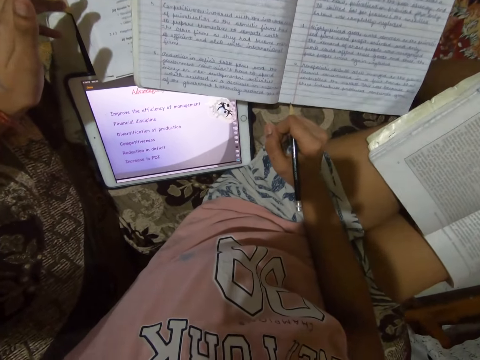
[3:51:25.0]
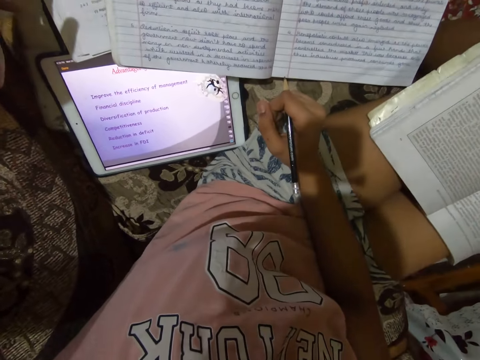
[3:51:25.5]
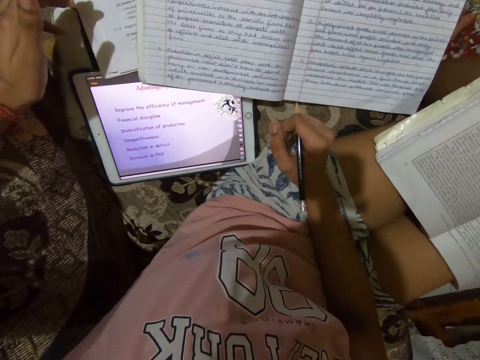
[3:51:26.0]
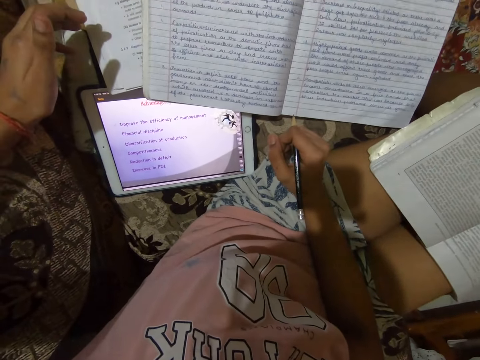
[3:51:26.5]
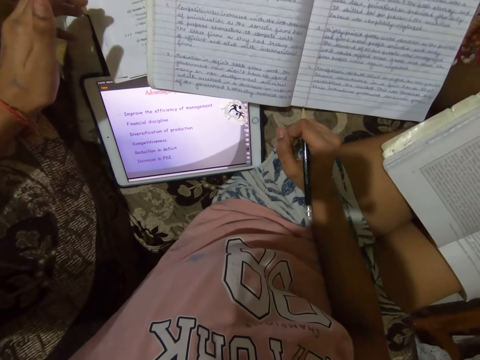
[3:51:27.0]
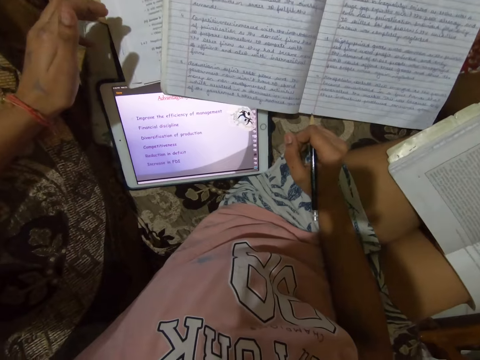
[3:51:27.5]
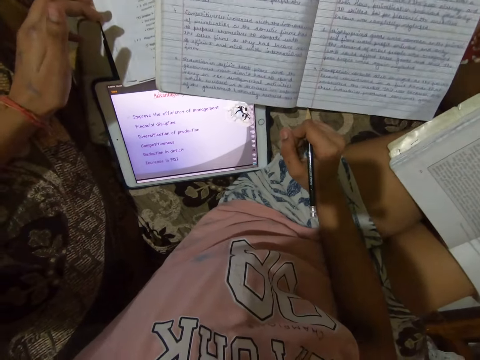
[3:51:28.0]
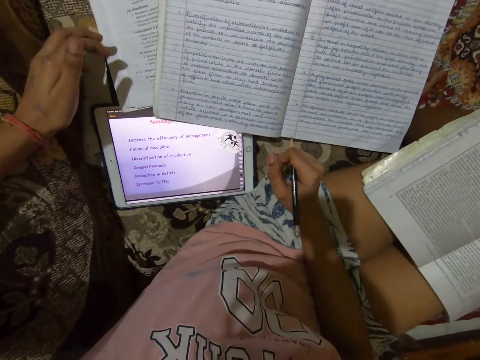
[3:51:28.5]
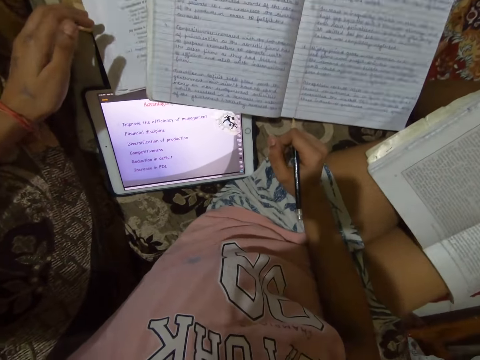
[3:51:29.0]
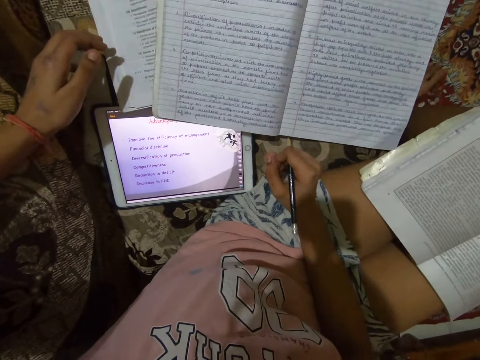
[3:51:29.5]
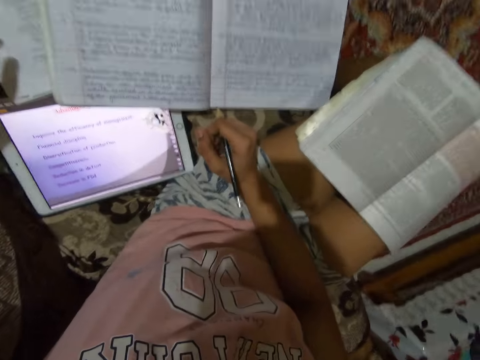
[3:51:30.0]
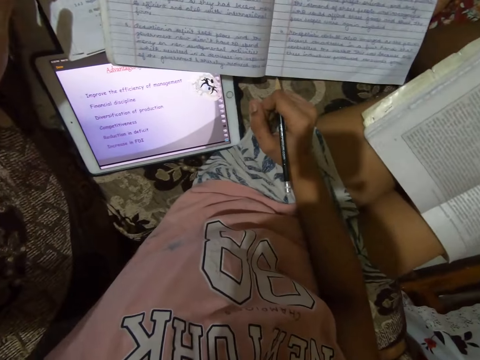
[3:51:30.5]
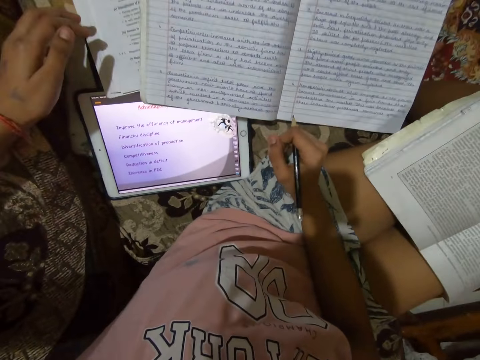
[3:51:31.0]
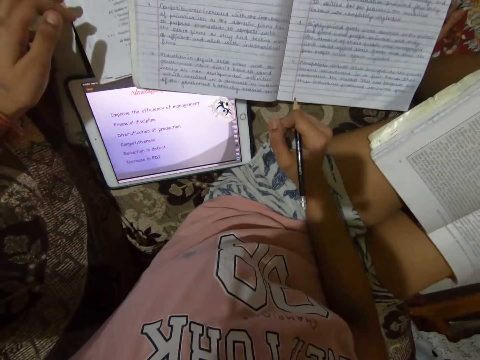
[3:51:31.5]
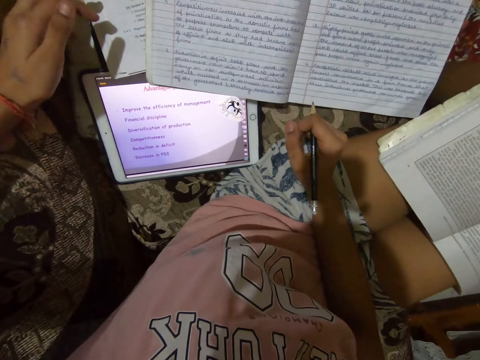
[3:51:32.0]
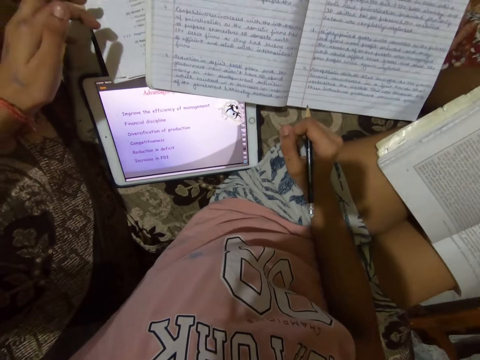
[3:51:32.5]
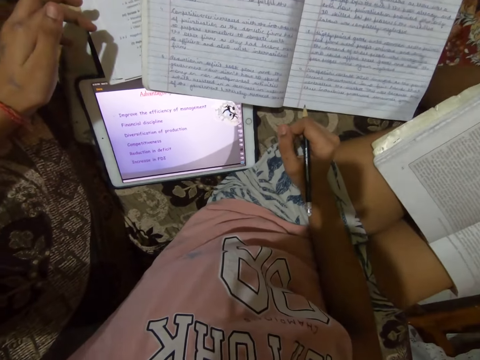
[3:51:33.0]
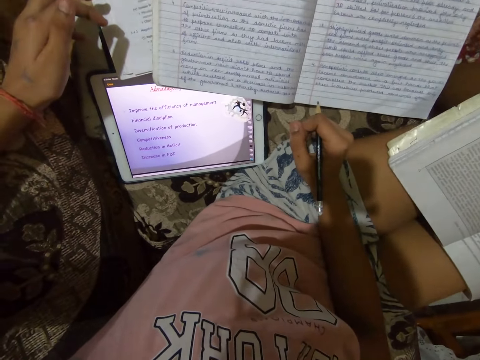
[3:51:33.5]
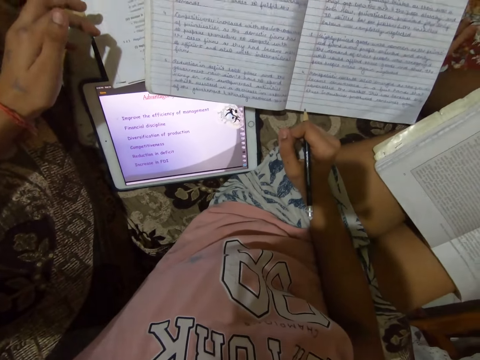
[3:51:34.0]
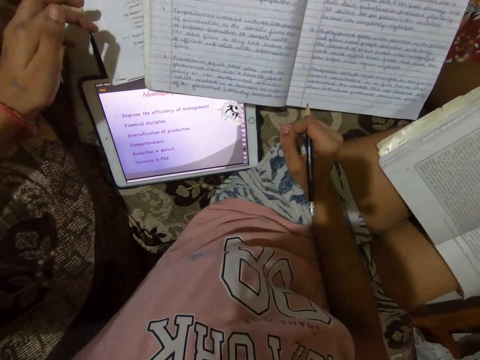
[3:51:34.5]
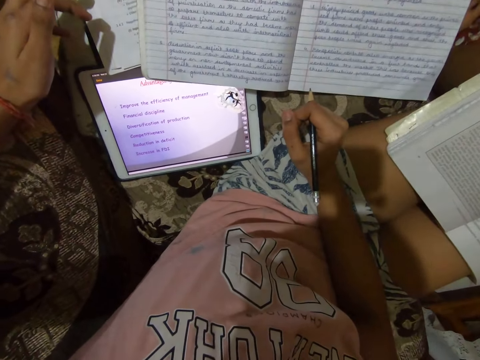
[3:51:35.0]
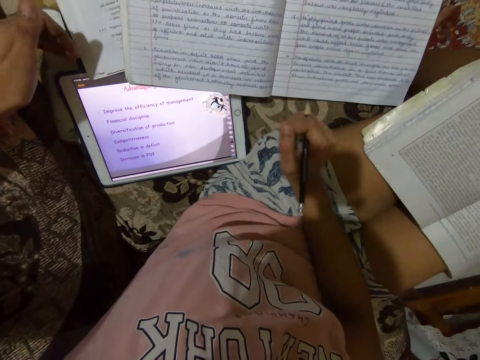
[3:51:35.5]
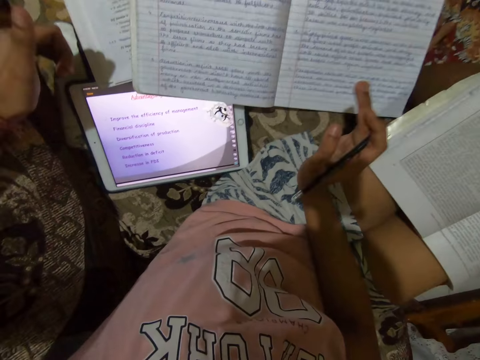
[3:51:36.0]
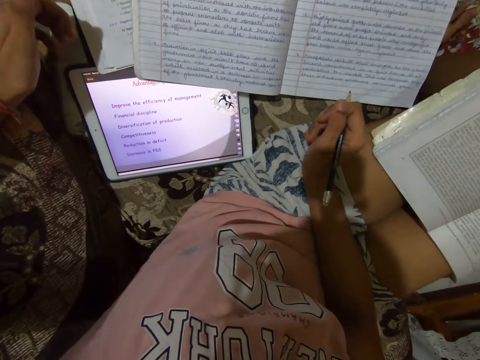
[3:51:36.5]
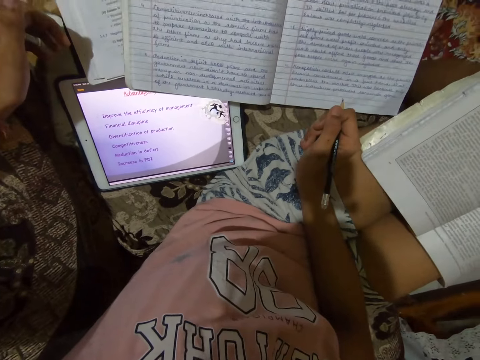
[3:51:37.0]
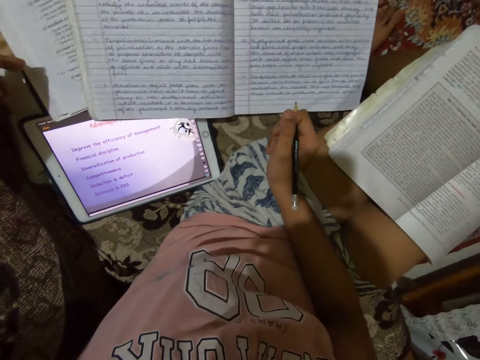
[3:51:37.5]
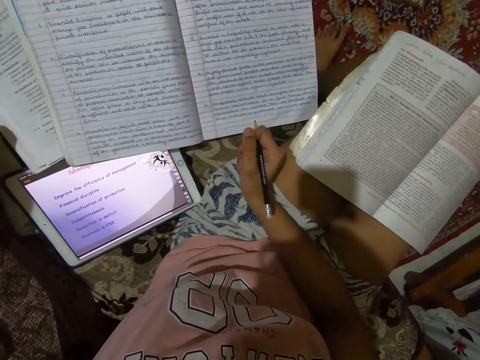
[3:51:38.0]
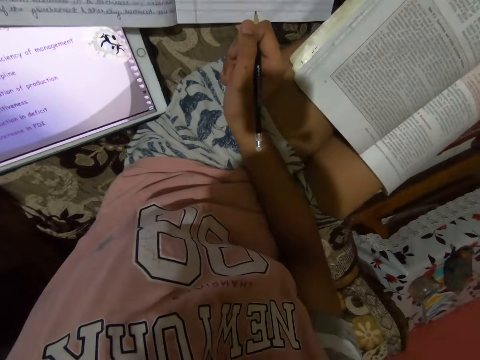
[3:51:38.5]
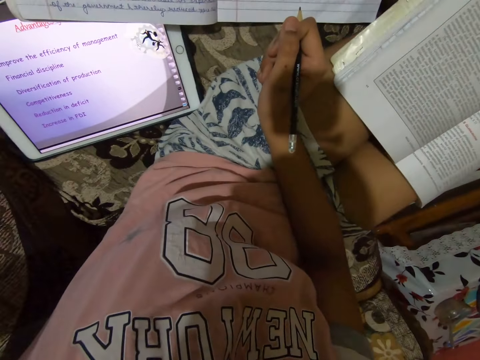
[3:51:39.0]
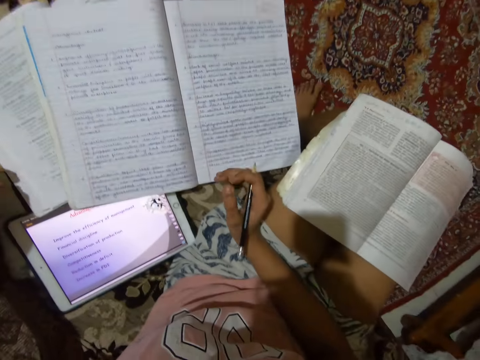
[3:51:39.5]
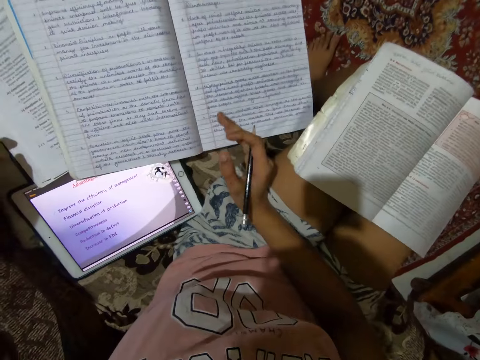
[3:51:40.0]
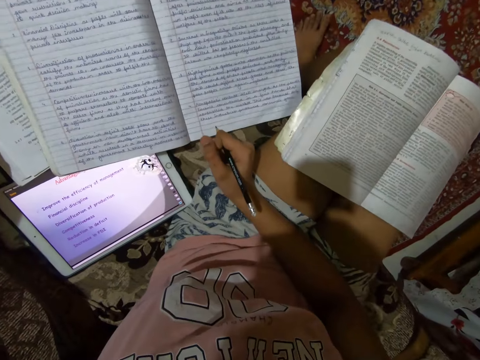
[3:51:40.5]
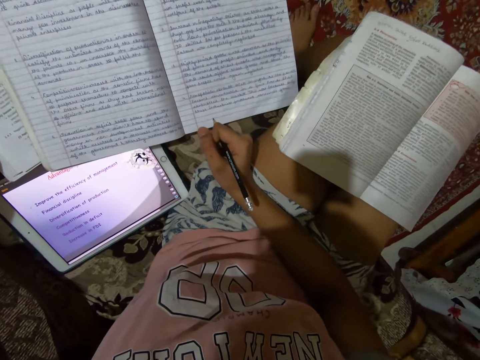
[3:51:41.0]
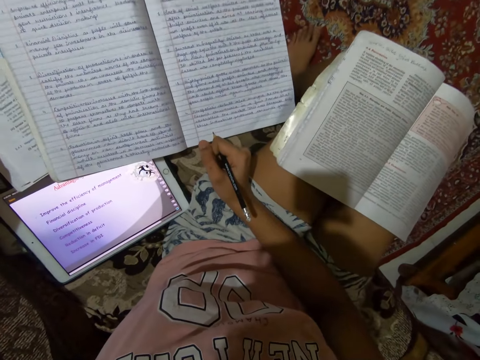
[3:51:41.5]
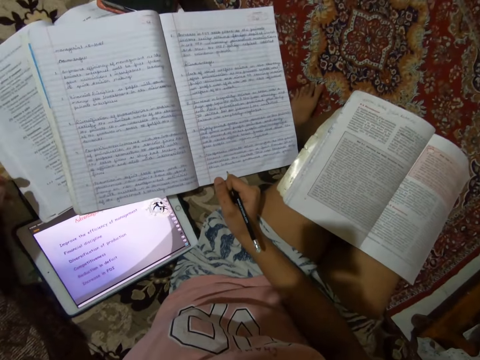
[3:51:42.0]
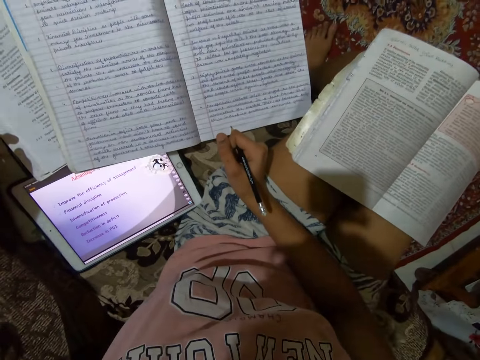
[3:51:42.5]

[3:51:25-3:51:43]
The camera wearer gesticulates with both hands. They stop gesticulating.

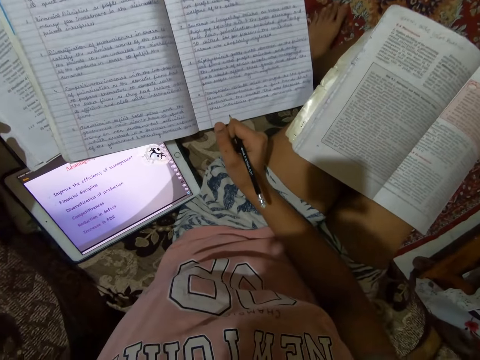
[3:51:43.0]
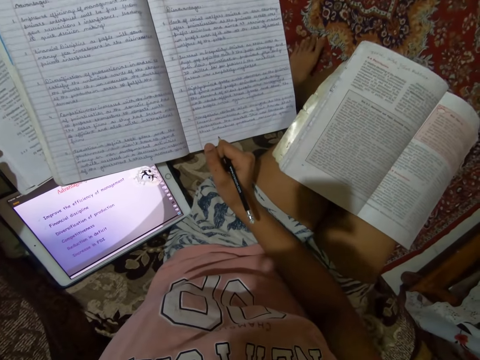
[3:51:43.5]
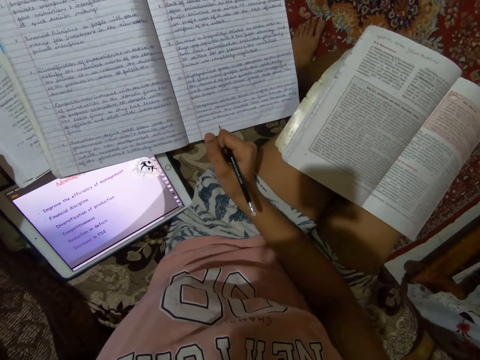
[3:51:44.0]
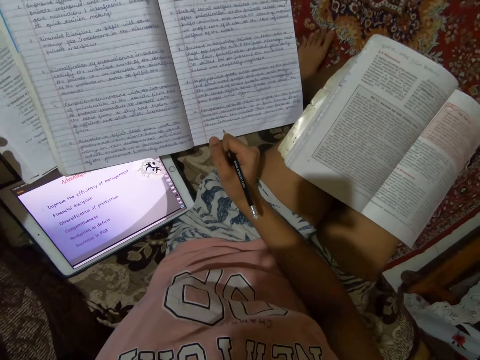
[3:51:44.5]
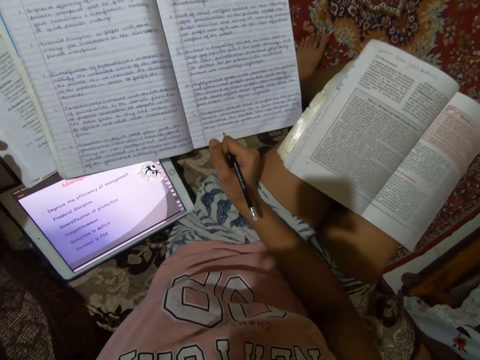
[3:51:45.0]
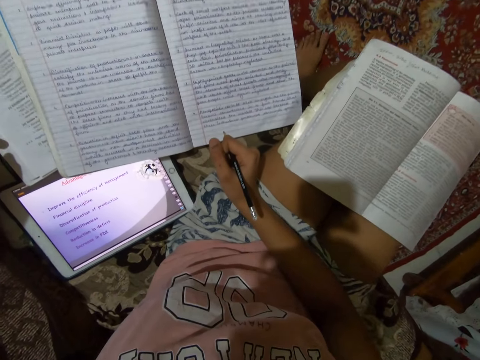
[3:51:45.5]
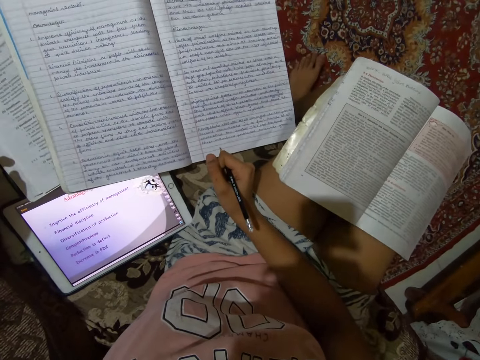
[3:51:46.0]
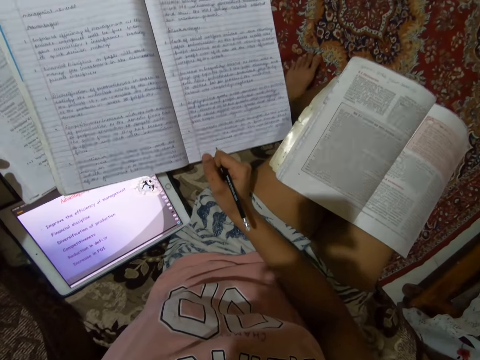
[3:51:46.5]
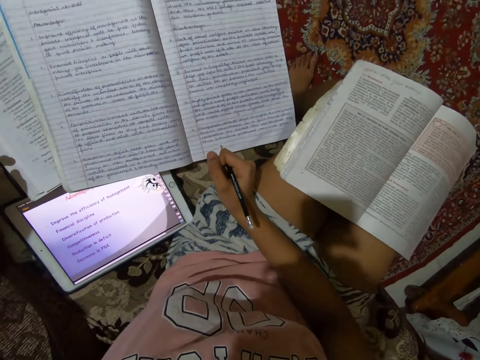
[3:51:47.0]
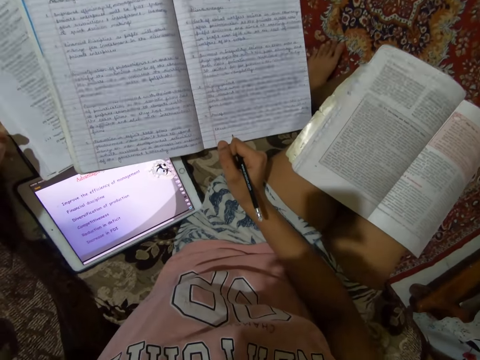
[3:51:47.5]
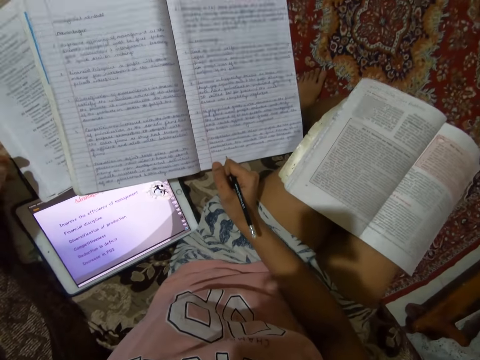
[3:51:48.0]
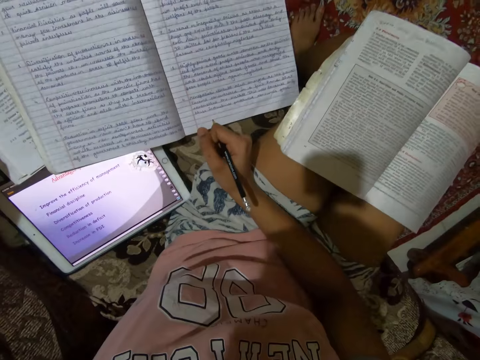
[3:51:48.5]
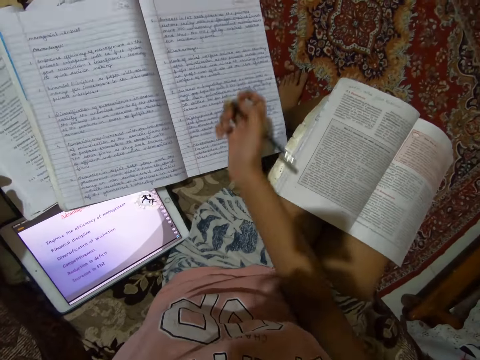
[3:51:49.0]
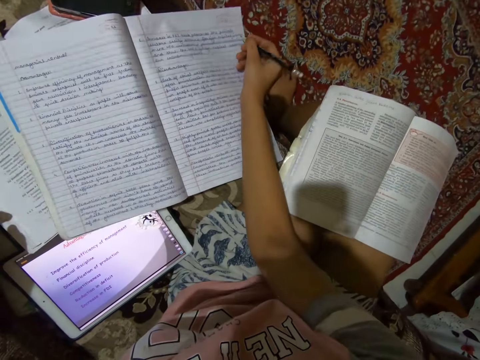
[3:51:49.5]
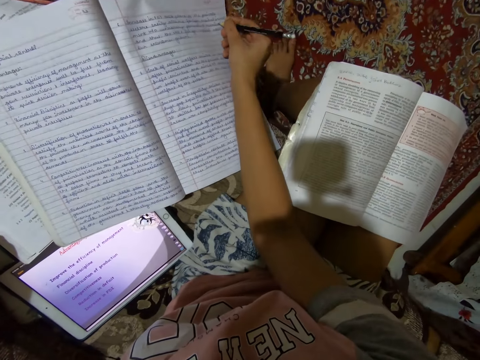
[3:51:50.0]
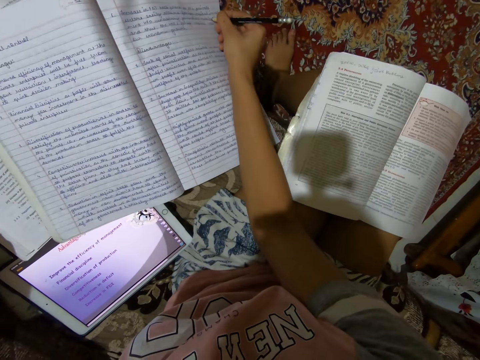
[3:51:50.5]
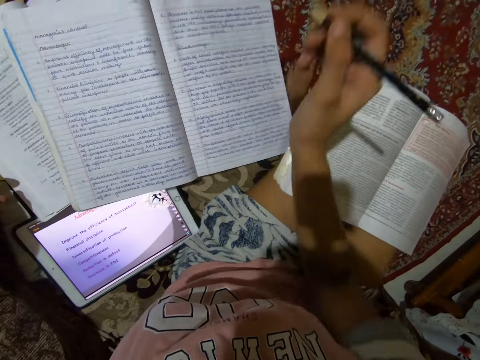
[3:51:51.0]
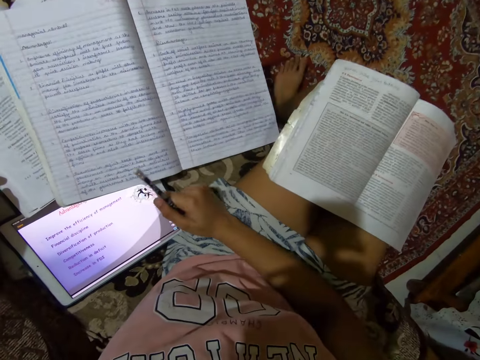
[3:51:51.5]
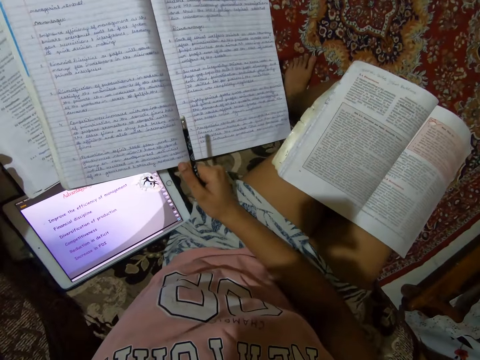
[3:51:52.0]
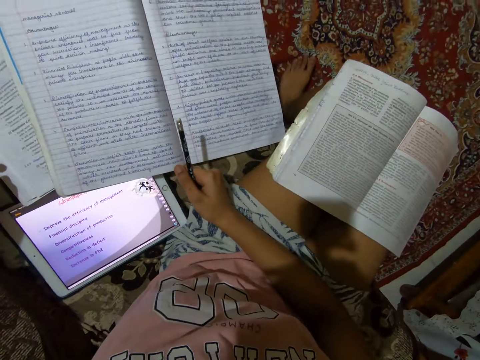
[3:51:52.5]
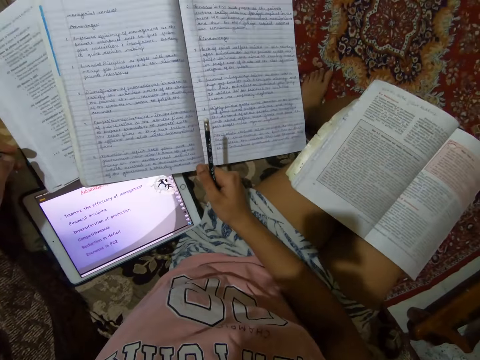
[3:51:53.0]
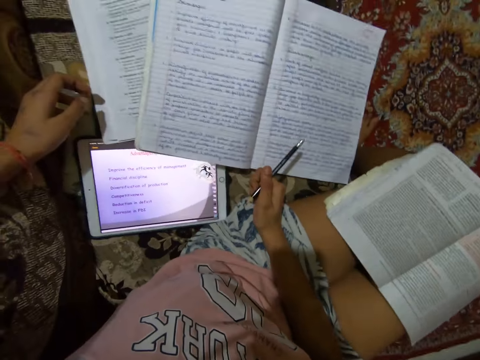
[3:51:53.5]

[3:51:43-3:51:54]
The camera wearer writes with a pencil on the notebook. They stop writing. They read the book, conversing.
